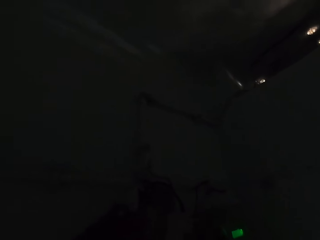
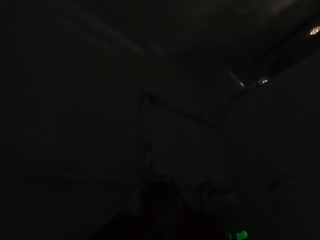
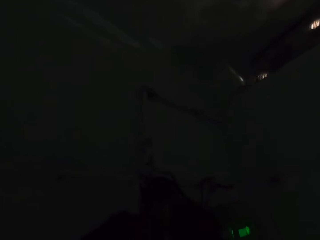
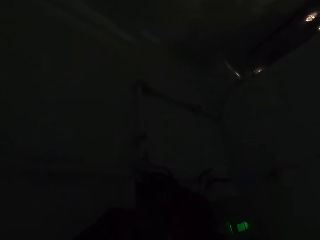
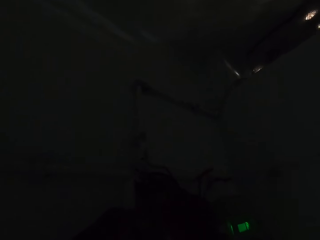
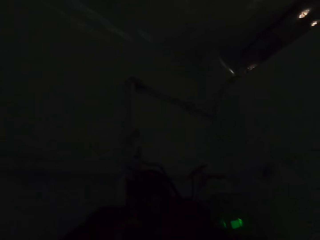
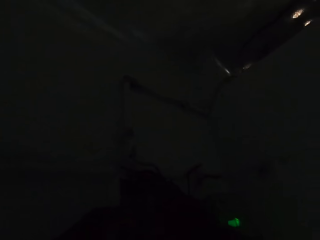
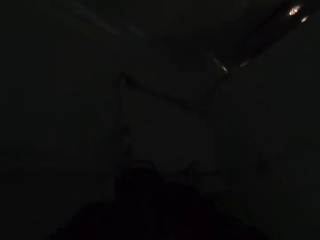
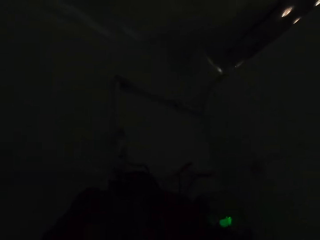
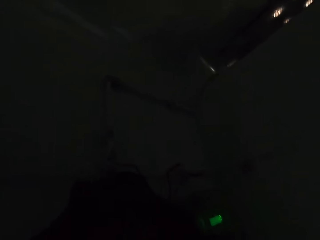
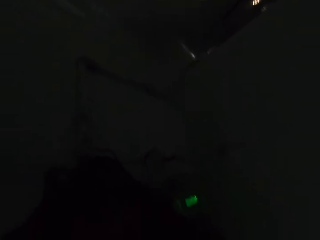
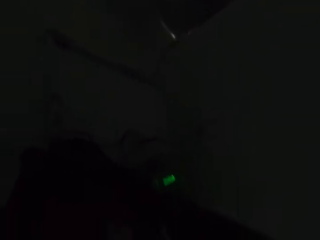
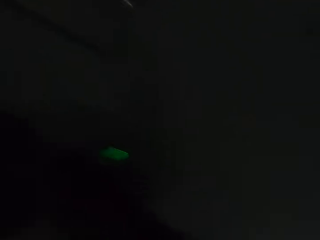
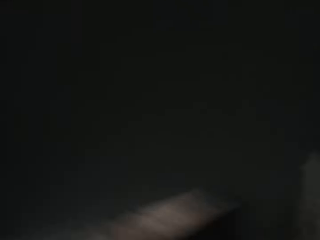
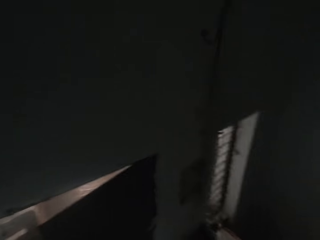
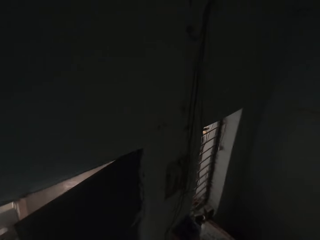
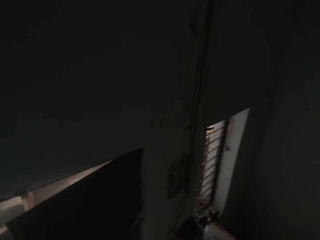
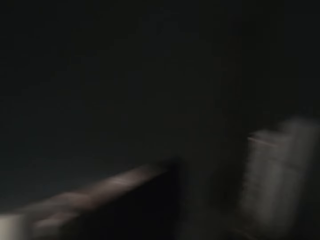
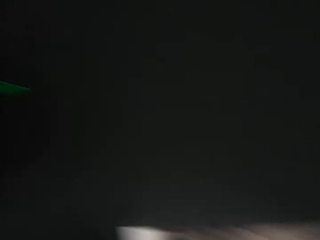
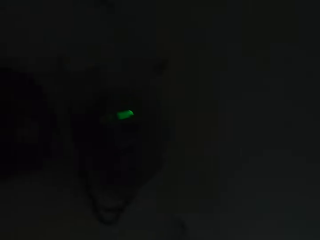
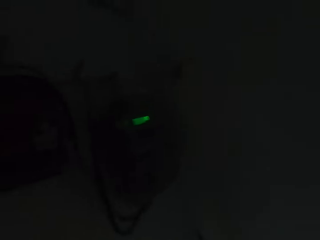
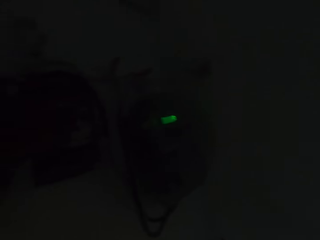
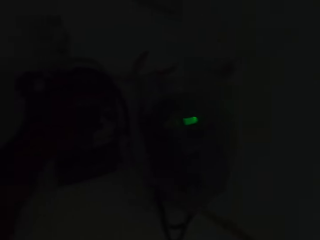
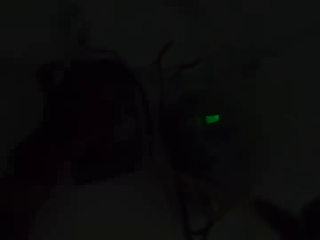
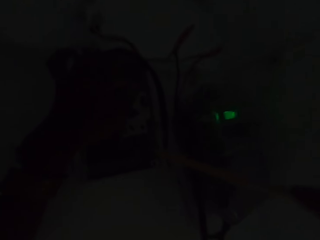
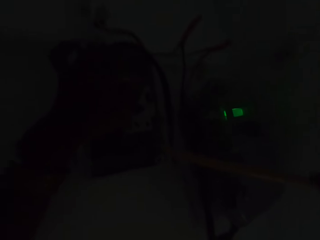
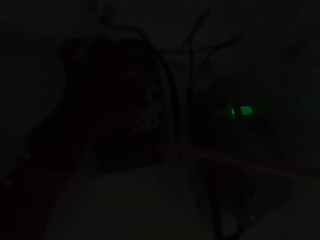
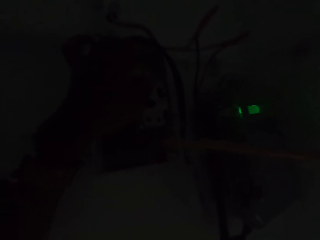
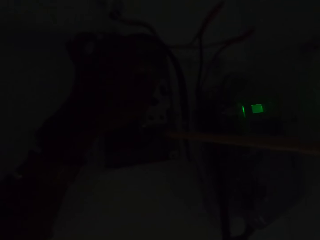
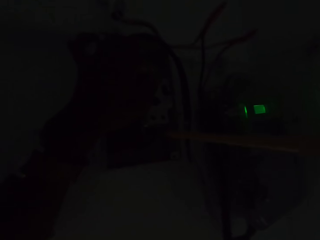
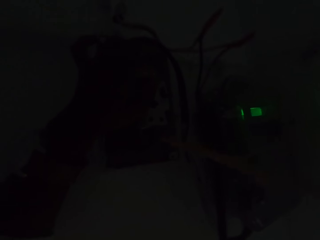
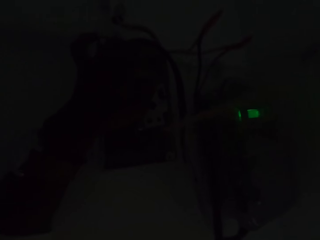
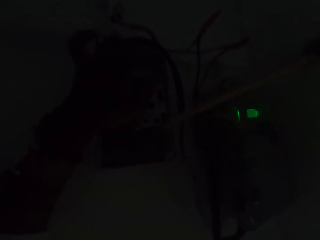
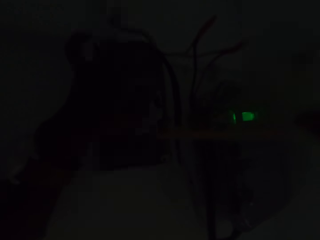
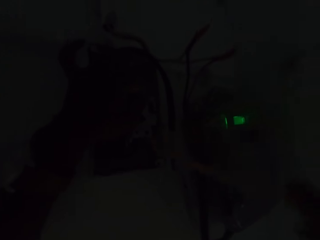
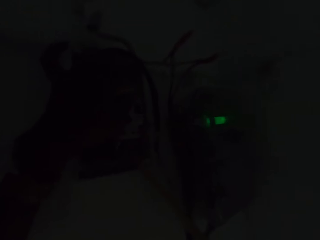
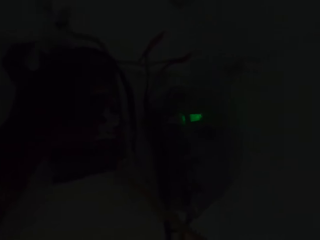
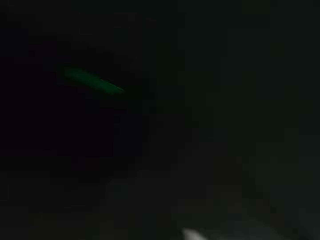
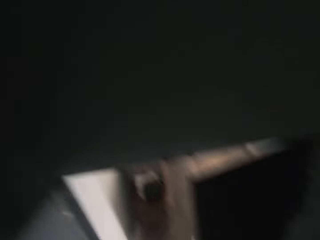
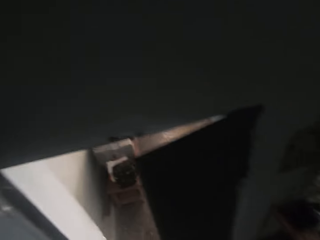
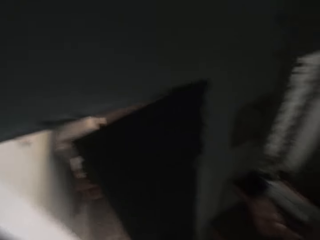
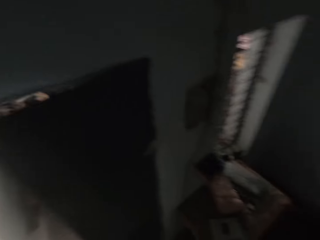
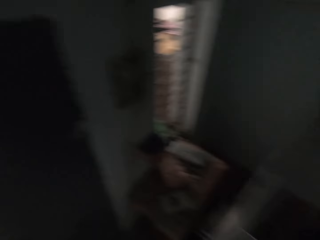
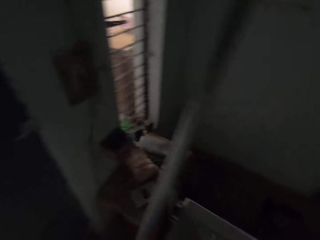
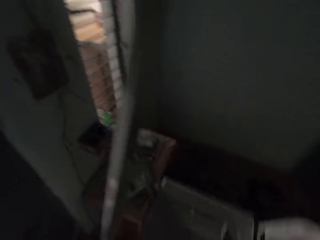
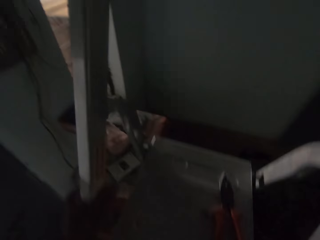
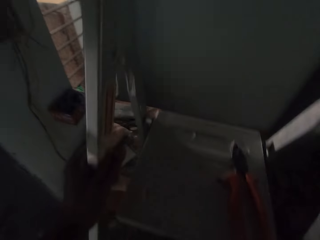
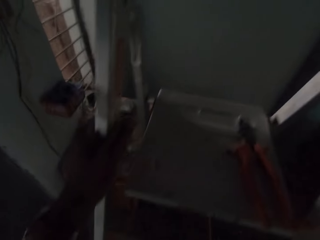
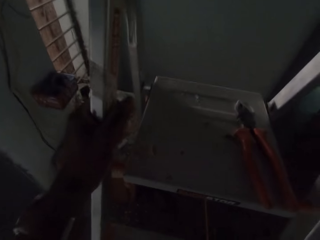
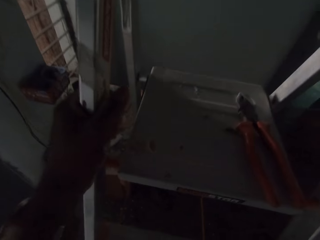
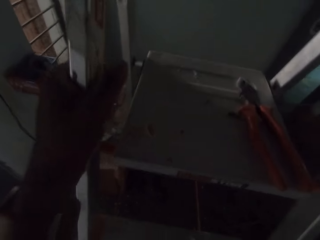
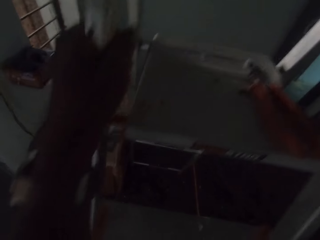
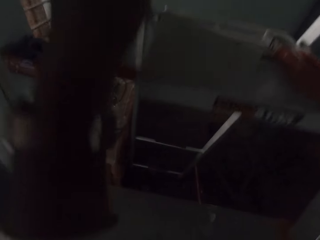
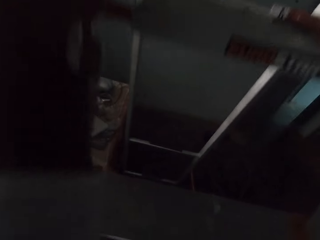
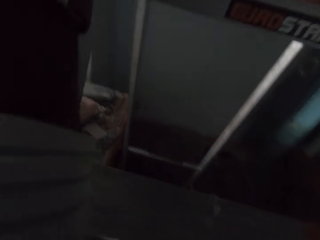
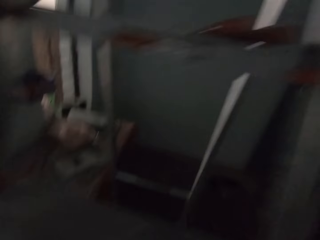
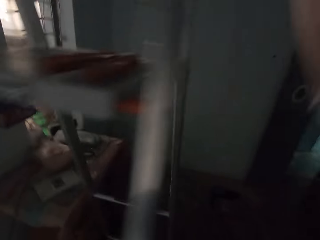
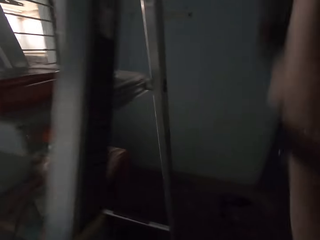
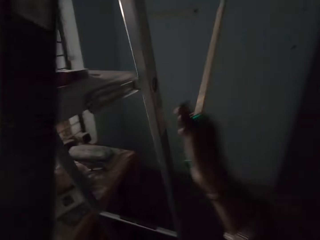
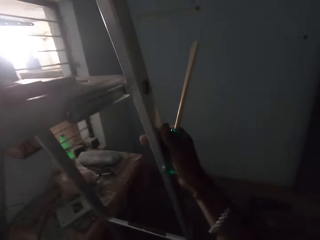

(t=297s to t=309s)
The camera wearer fixes electricity with wood. They hold the ladder with both hands.

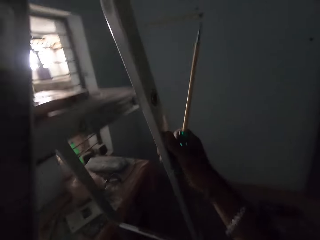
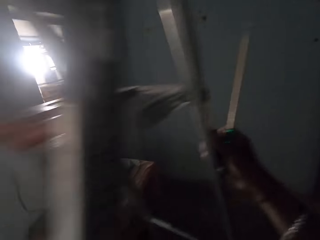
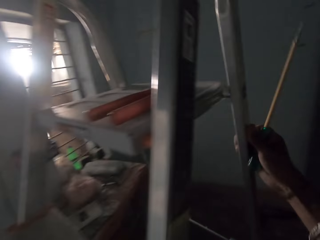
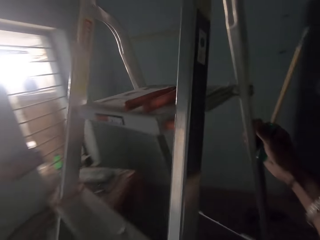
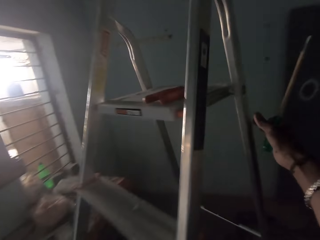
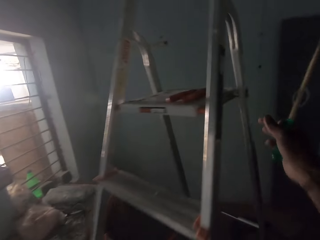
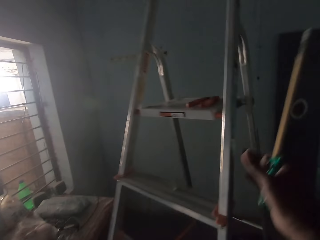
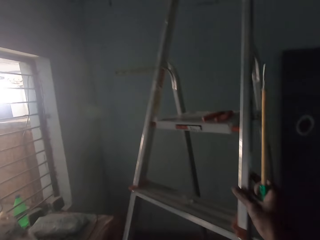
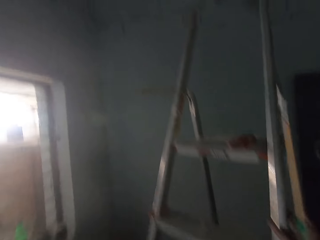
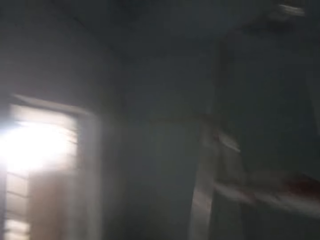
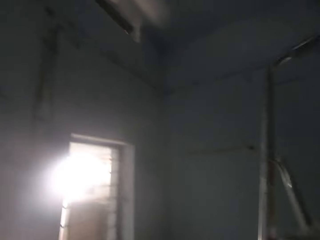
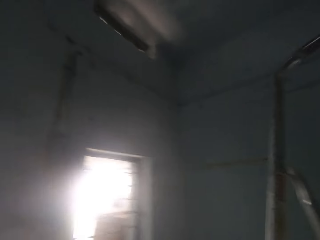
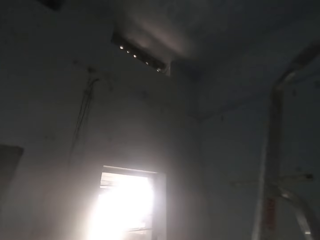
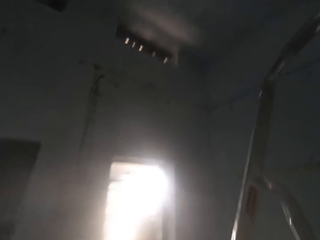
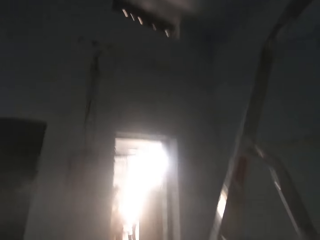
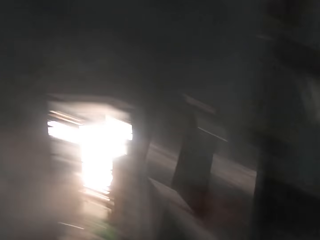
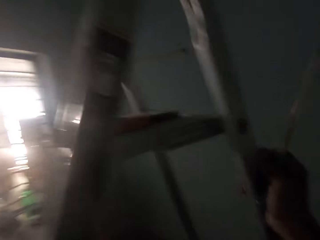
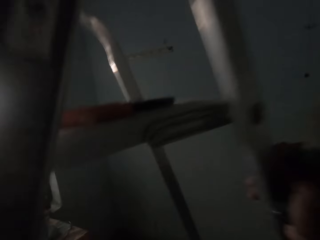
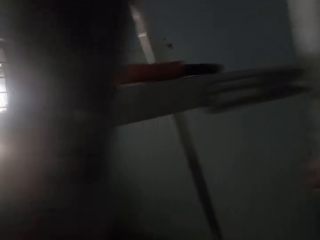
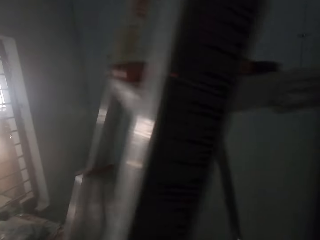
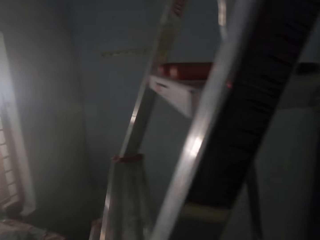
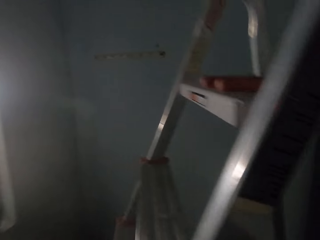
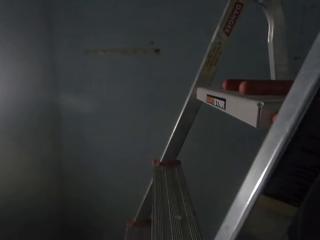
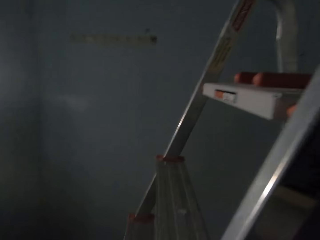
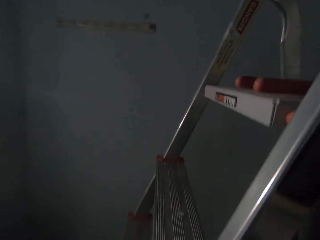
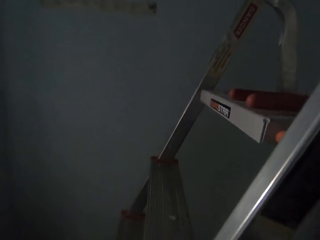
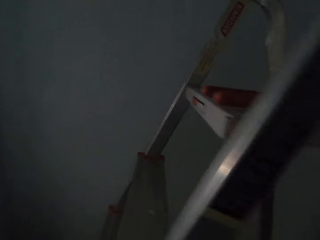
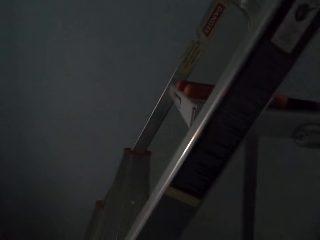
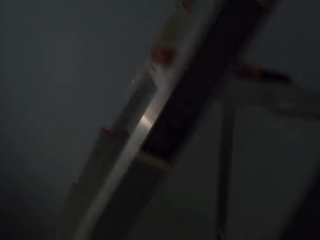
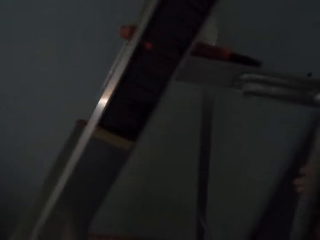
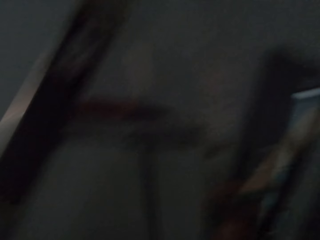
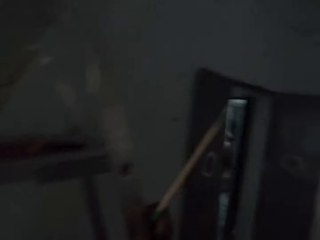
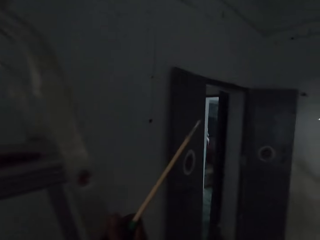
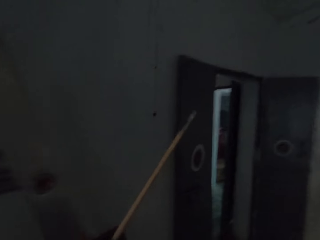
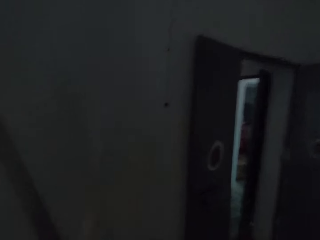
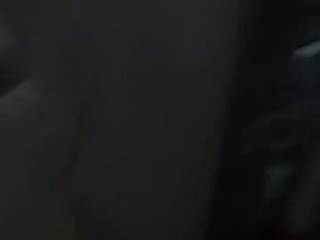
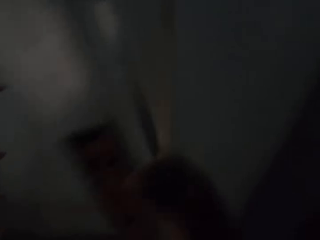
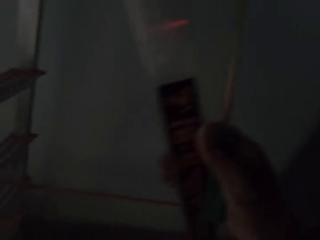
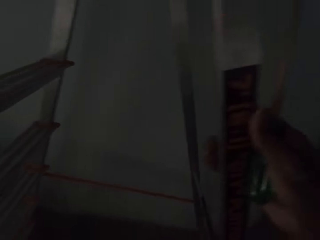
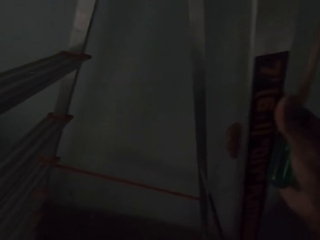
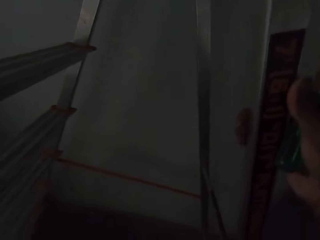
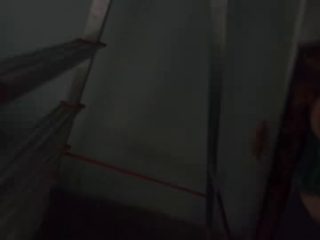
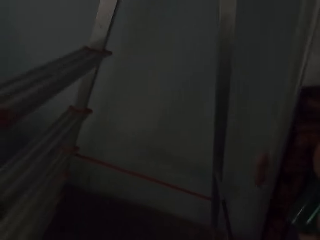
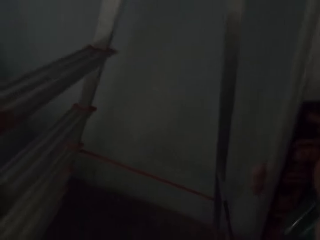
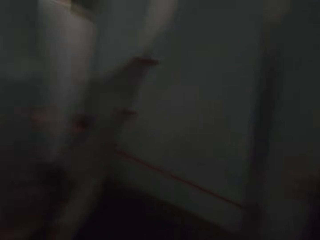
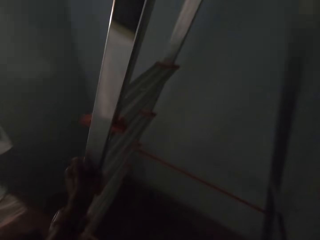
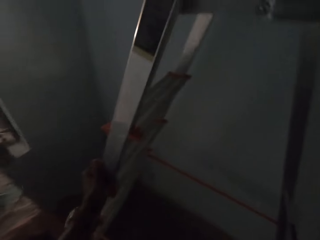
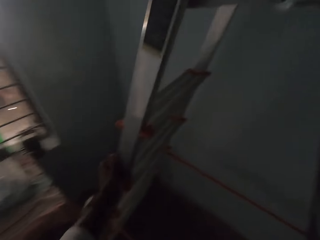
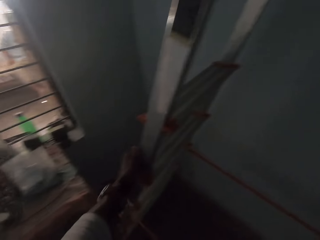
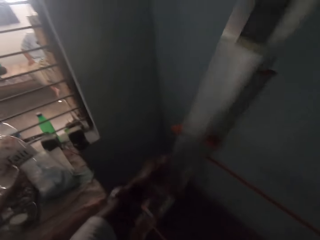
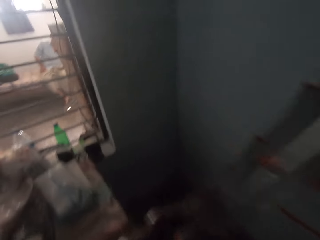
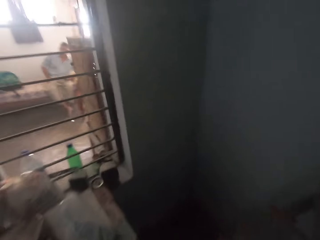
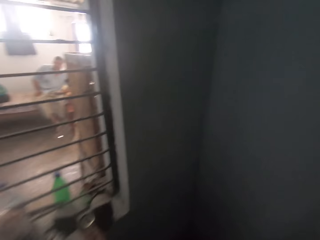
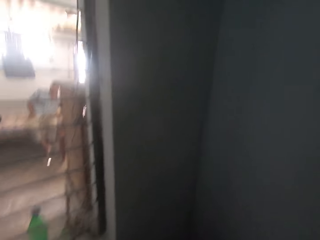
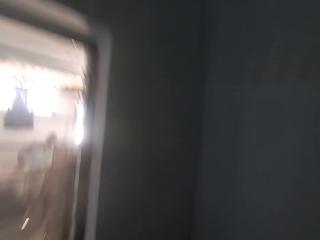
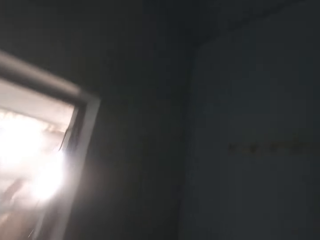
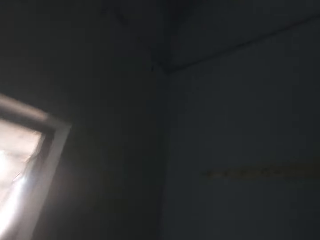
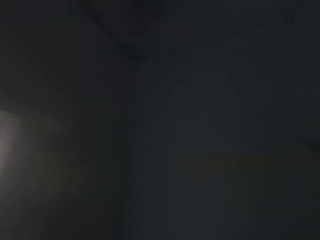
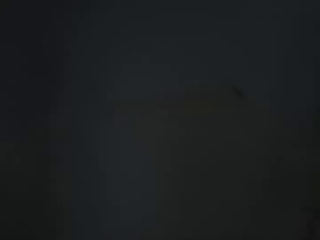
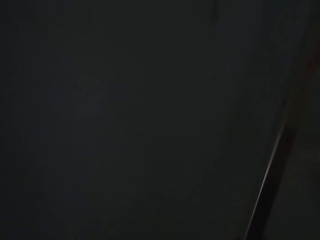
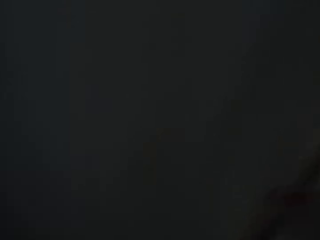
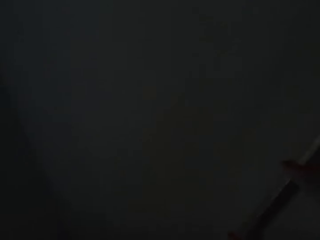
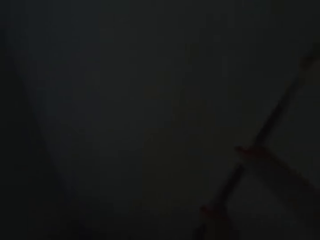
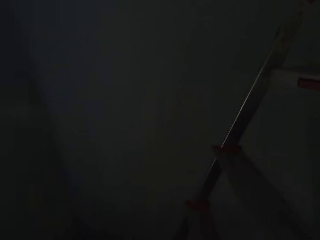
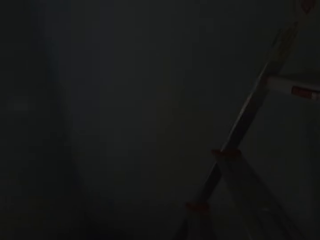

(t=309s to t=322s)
The camera wearer pushes the ladder forward. They position the ladder correctly. They look around the room.
